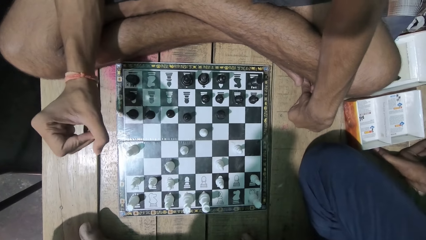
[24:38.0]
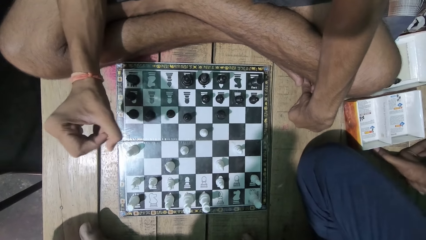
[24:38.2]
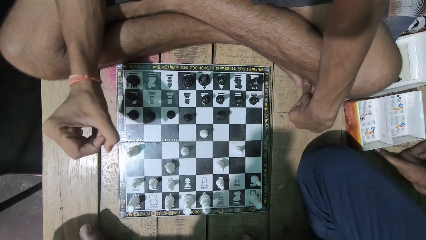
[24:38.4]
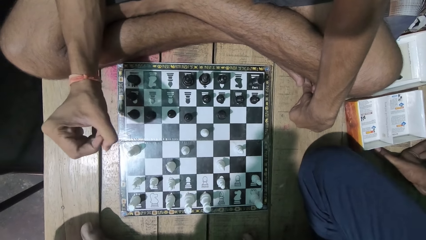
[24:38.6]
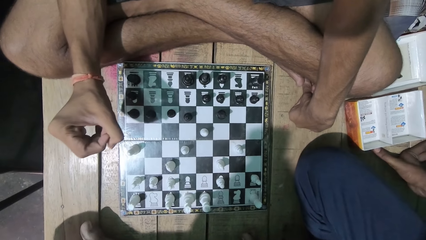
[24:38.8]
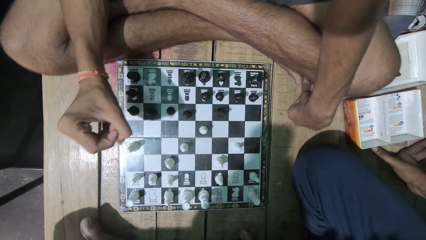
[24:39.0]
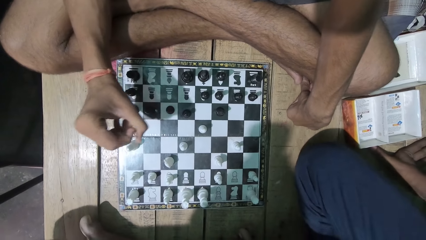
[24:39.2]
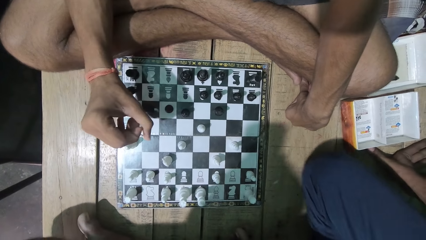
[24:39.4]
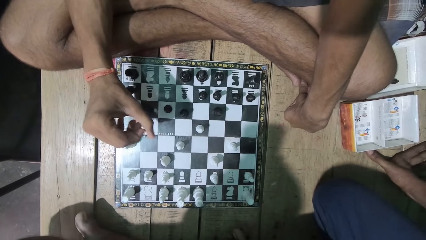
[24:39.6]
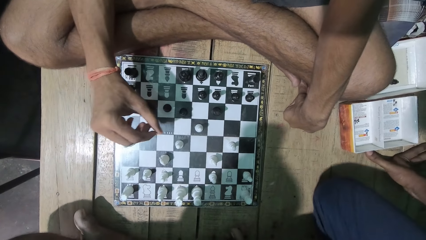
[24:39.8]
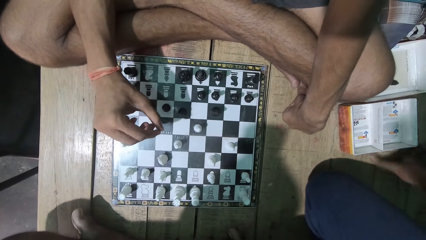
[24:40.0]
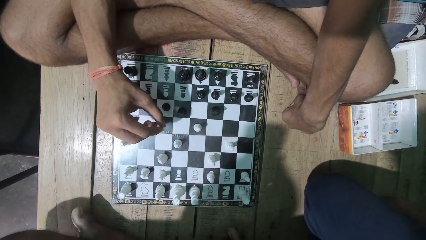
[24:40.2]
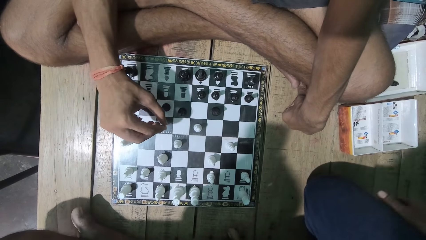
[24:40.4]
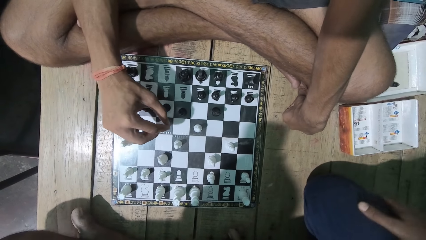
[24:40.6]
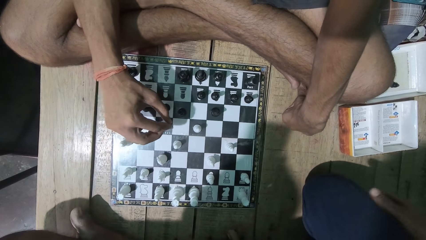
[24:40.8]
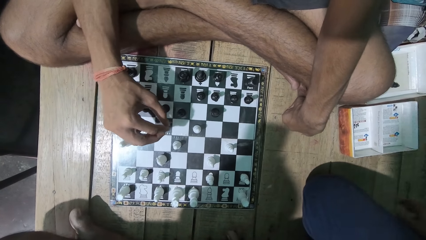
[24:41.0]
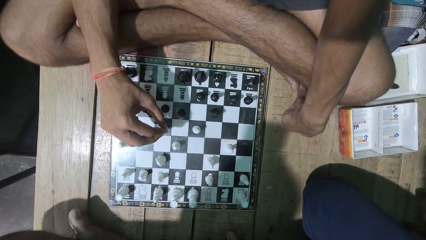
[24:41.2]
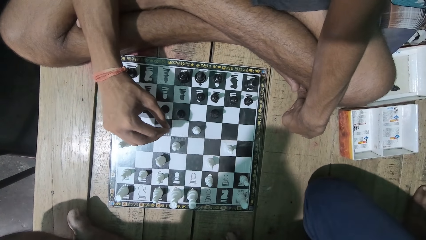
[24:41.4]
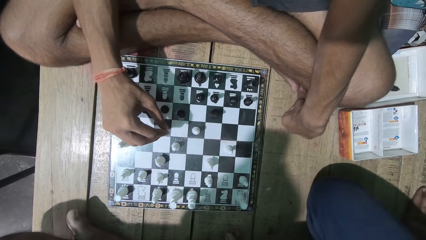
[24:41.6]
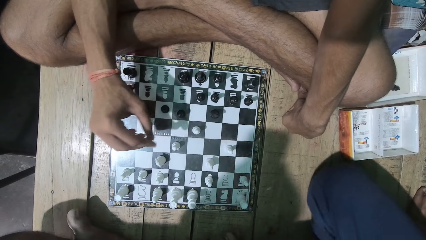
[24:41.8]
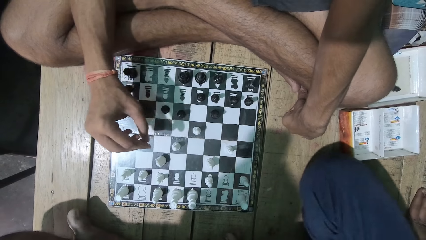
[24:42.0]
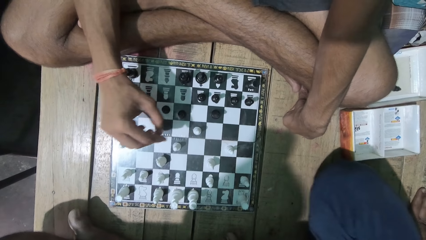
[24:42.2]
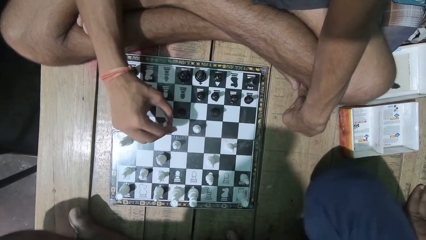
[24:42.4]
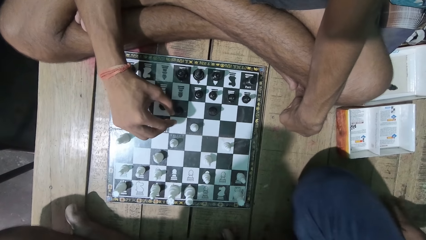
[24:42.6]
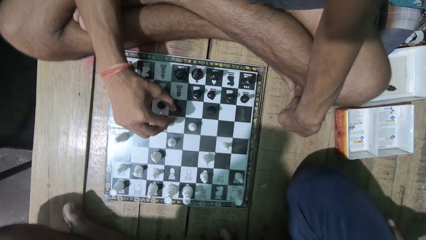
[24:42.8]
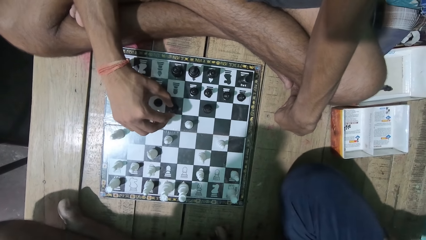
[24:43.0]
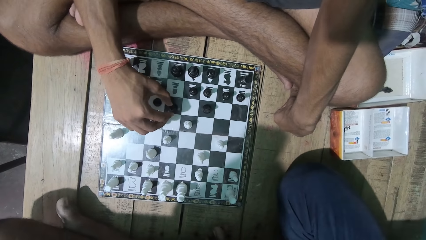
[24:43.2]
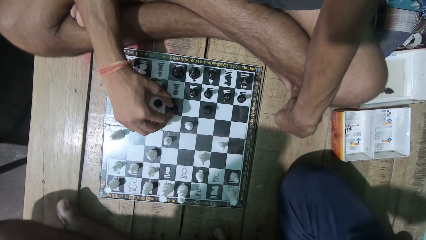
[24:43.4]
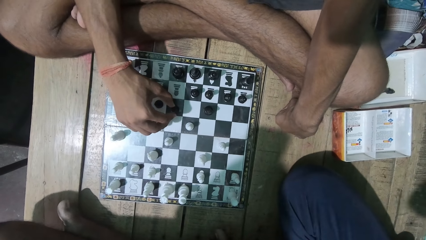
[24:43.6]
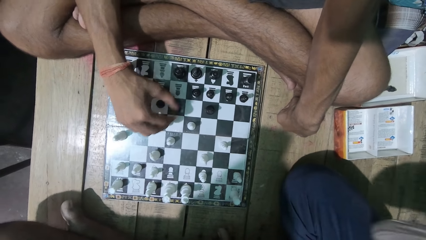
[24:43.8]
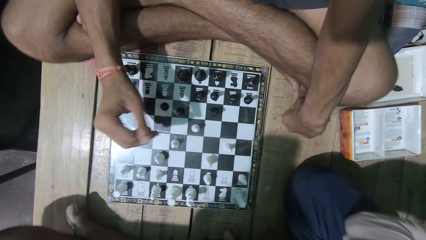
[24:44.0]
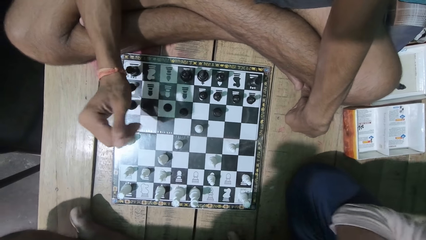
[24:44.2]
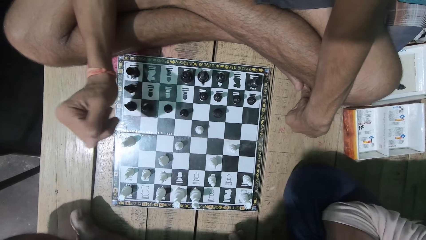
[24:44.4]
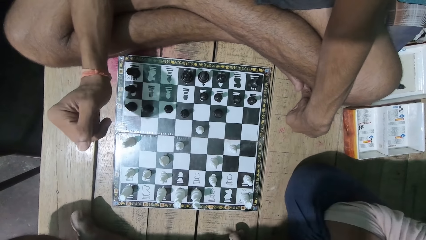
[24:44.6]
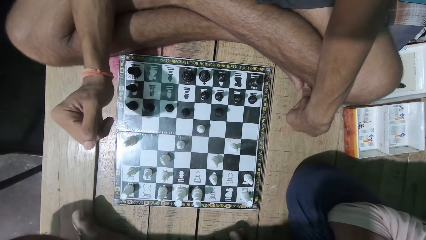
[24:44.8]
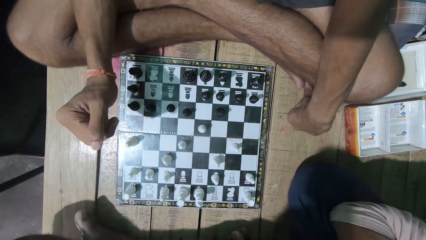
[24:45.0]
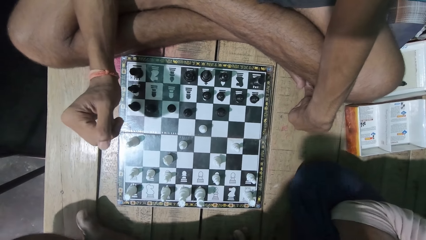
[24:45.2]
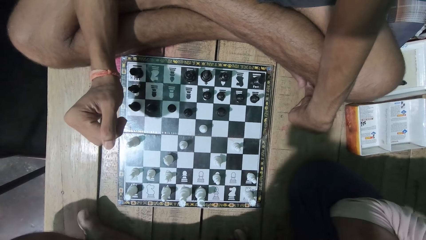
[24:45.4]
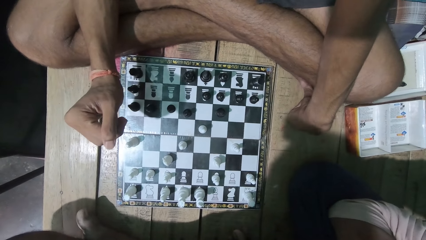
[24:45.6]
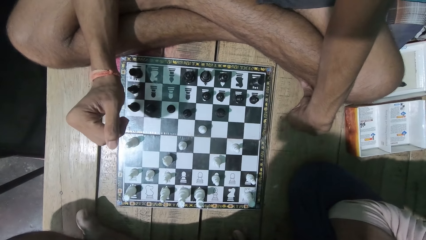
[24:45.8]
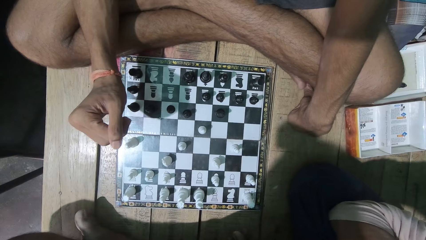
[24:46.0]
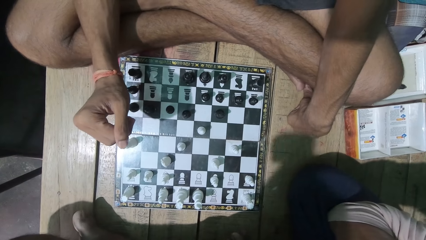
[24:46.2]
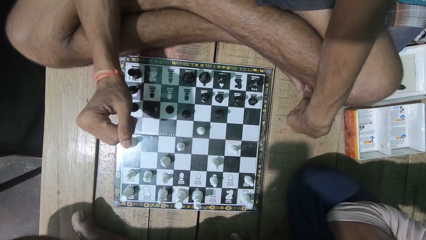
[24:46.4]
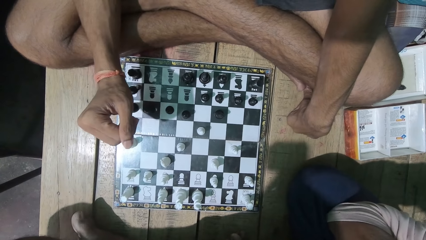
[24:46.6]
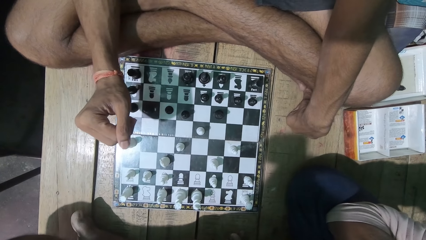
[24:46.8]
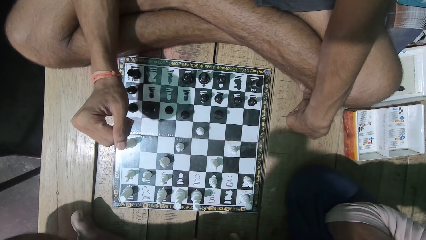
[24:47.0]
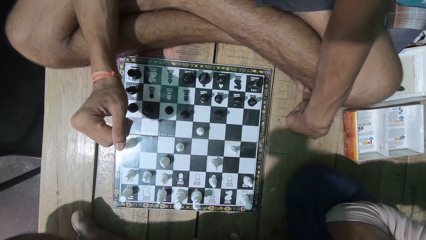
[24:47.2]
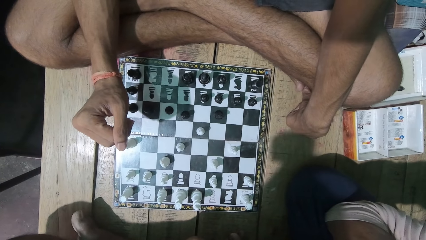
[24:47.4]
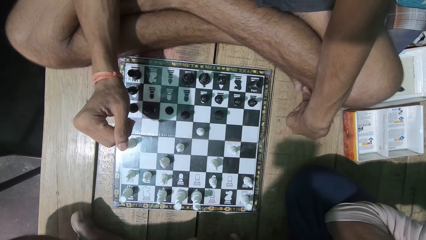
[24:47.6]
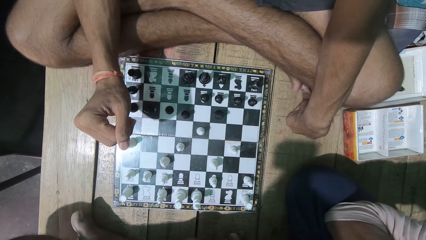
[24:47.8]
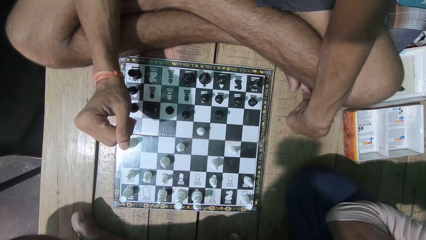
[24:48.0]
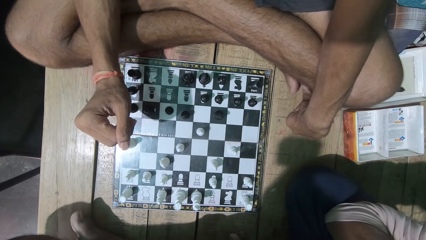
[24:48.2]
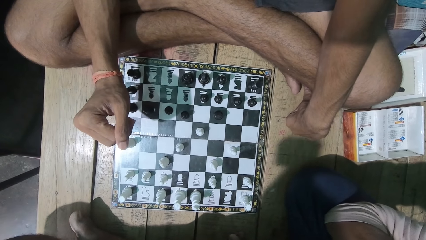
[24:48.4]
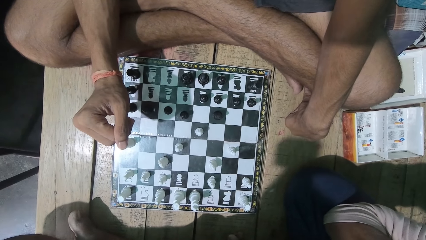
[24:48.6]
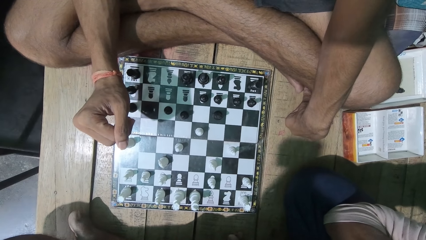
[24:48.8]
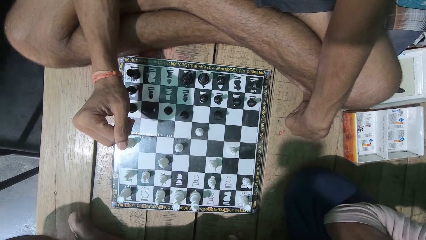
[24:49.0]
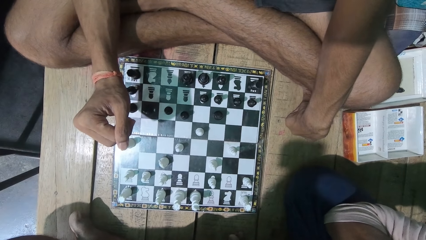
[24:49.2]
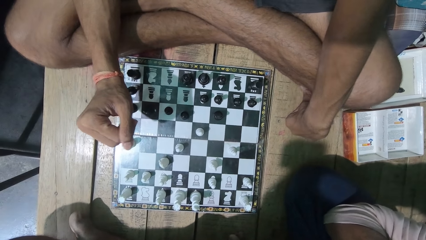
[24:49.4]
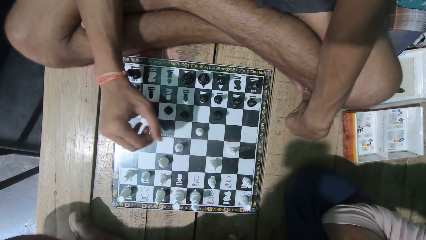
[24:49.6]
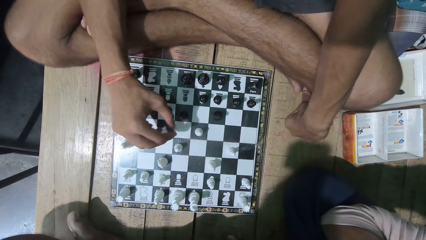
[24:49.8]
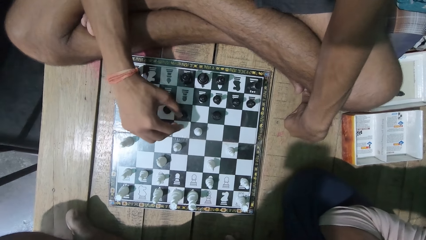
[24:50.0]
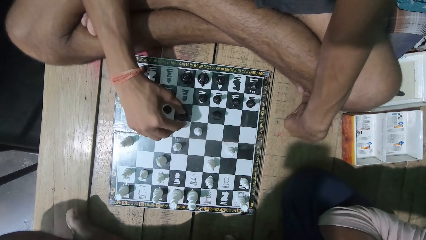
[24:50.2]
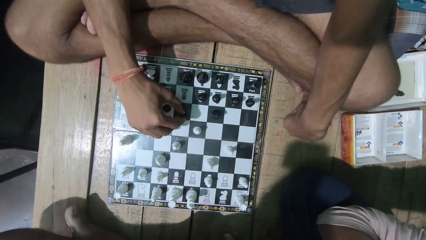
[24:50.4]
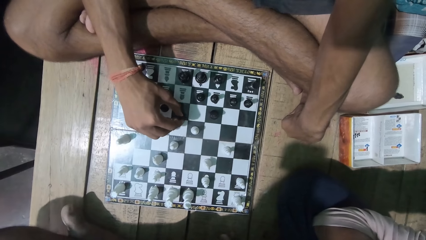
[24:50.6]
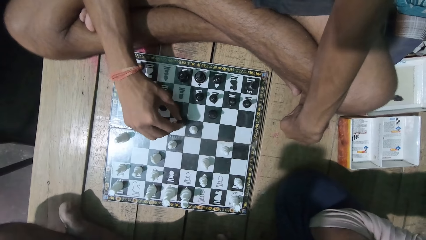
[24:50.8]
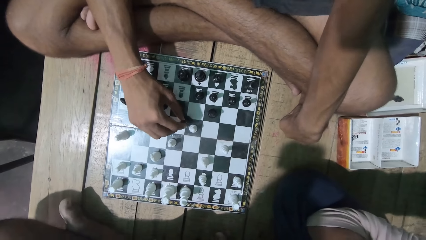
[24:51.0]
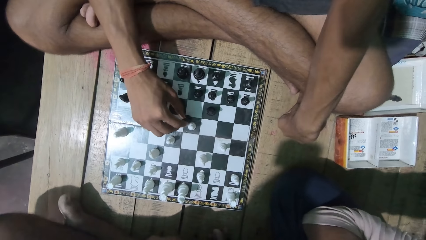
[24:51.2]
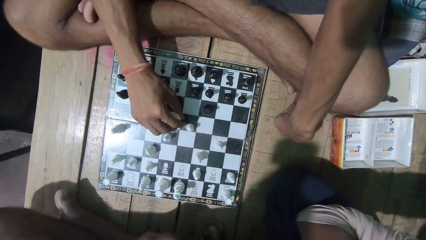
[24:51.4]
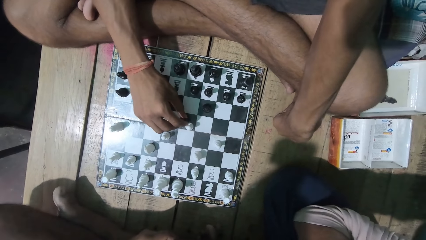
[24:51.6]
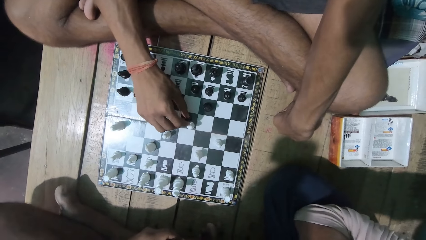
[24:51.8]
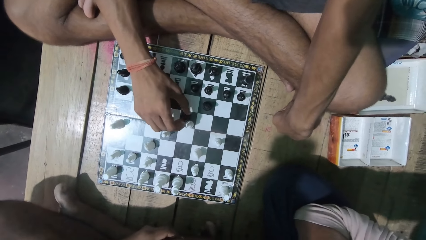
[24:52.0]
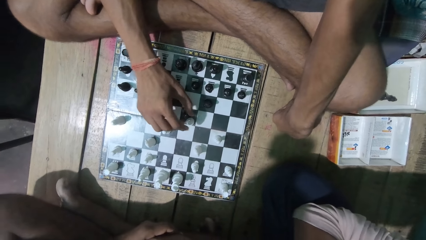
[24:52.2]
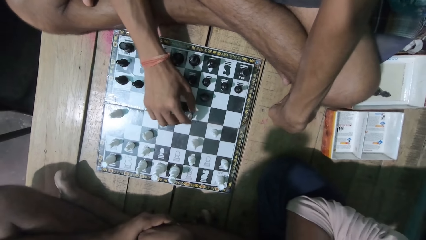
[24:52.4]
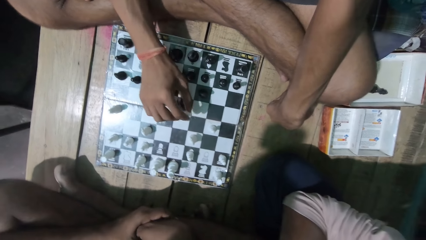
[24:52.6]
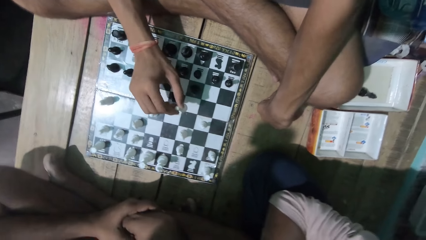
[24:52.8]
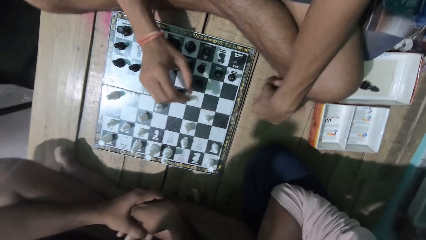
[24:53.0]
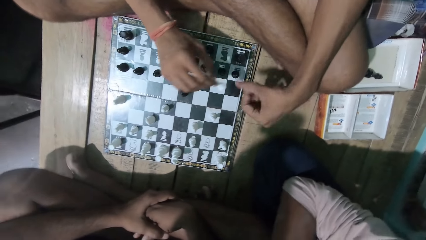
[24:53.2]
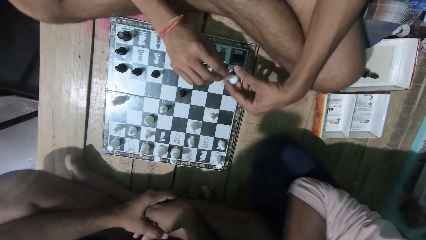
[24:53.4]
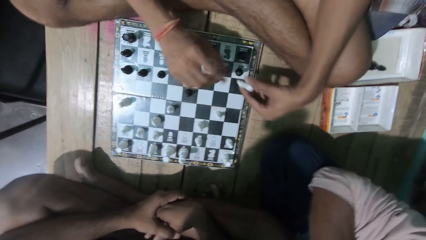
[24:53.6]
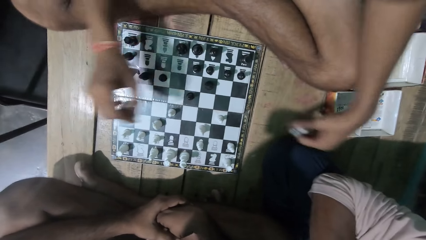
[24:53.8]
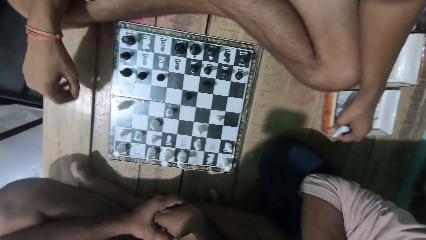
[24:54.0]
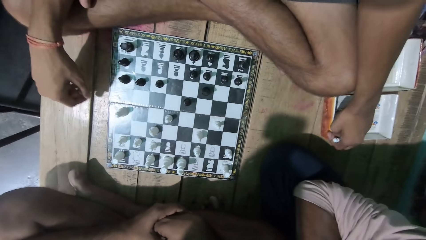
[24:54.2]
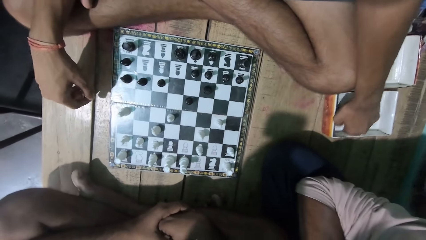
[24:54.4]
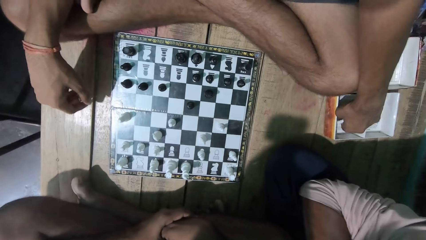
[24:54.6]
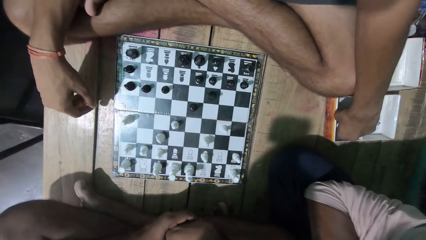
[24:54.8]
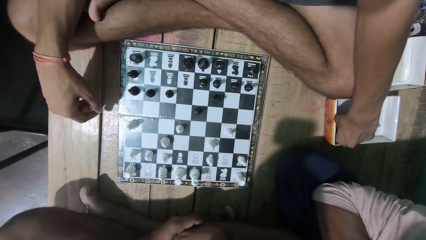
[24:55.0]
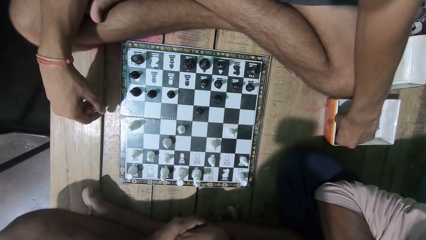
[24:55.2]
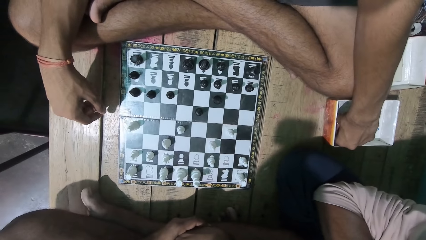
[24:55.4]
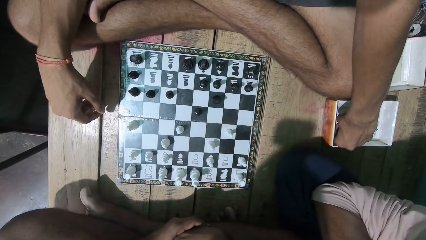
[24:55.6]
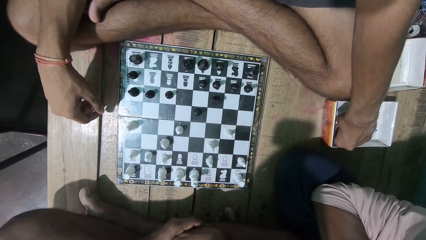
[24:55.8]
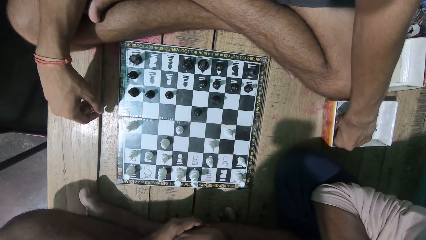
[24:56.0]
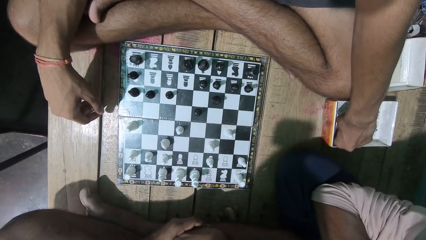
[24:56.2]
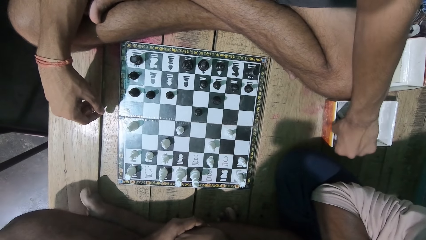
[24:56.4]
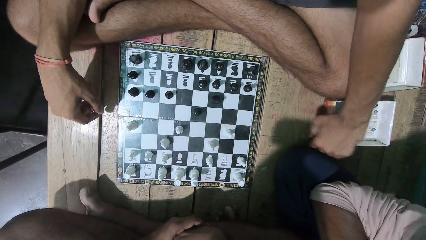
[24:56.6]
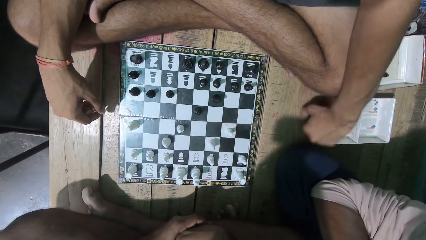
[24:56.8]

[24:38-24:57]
The camera wearer converses with a man. They look at the chess game with the man. They play the chess game. They pick up the chess piece and put the chess piece in the box. The man puts a pawn on the other side beside him.
